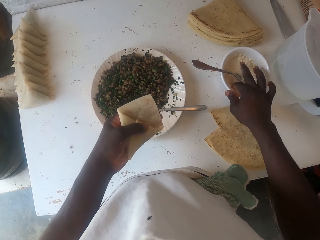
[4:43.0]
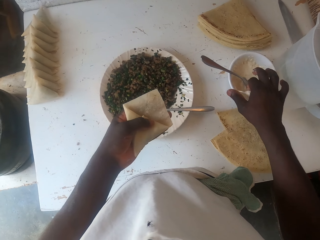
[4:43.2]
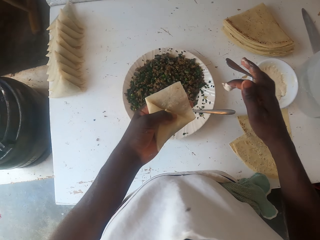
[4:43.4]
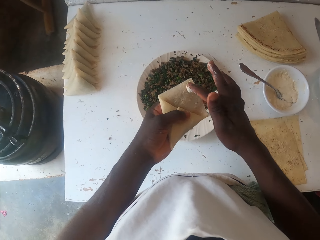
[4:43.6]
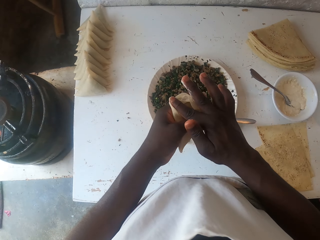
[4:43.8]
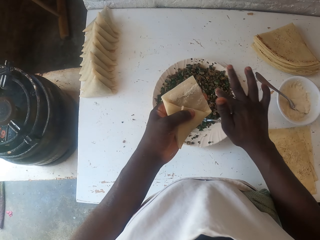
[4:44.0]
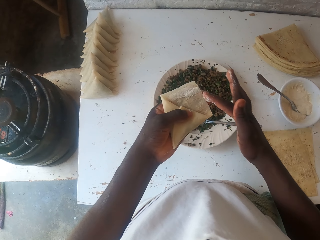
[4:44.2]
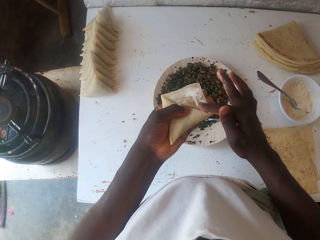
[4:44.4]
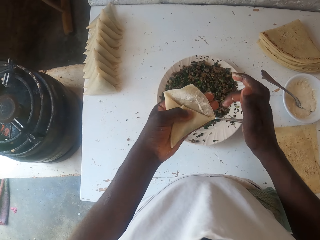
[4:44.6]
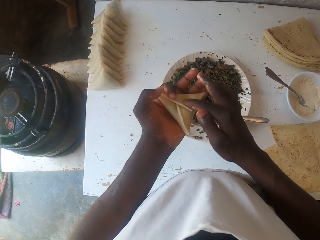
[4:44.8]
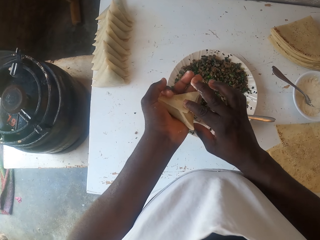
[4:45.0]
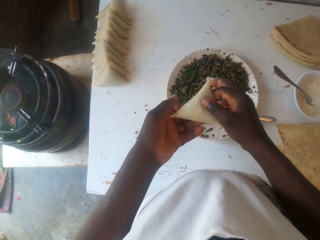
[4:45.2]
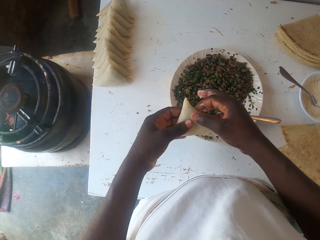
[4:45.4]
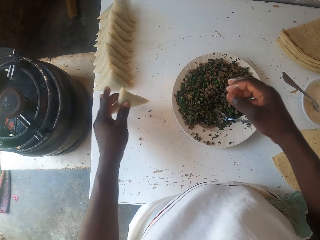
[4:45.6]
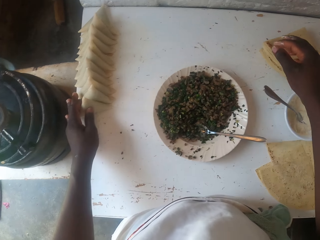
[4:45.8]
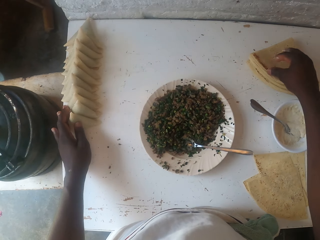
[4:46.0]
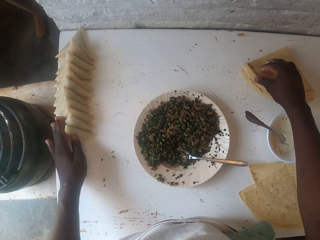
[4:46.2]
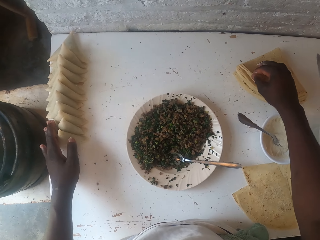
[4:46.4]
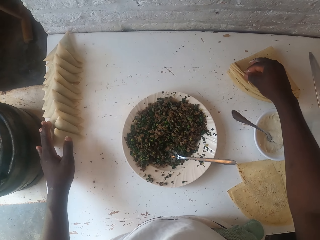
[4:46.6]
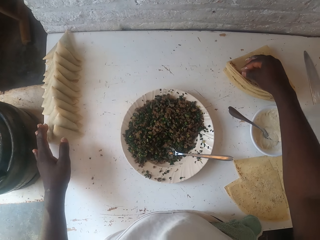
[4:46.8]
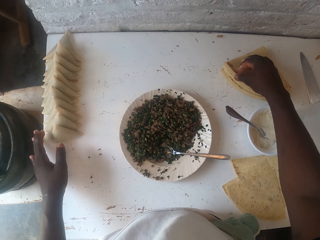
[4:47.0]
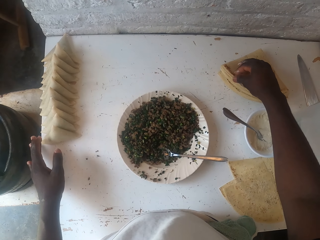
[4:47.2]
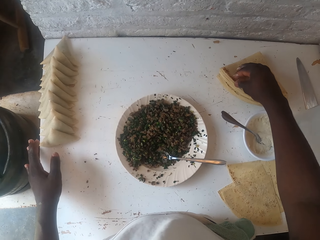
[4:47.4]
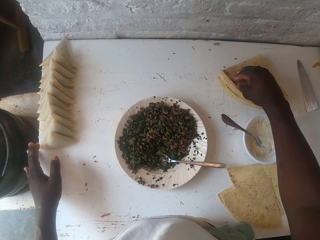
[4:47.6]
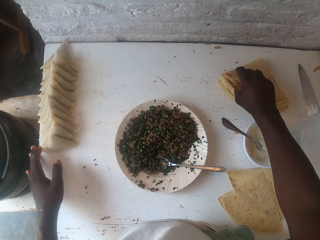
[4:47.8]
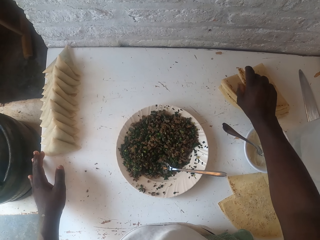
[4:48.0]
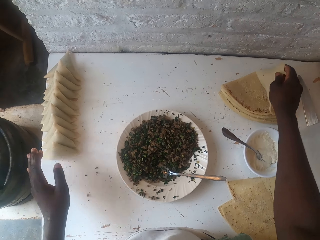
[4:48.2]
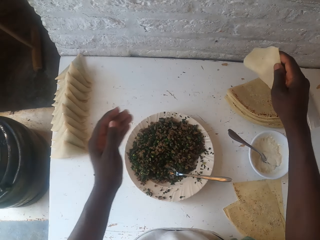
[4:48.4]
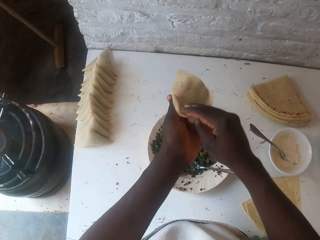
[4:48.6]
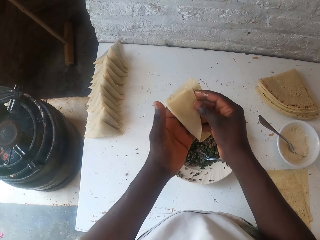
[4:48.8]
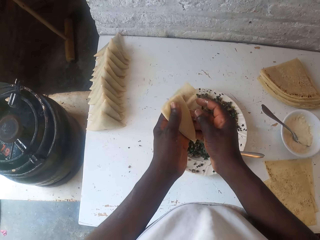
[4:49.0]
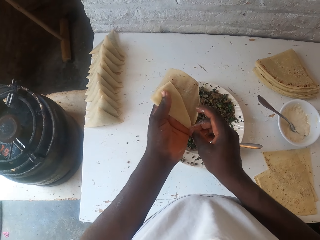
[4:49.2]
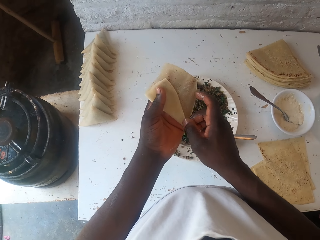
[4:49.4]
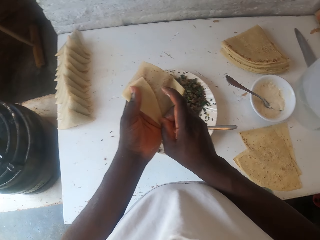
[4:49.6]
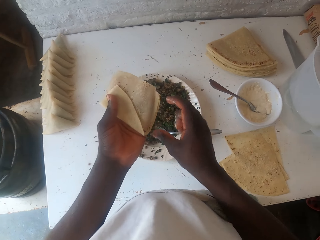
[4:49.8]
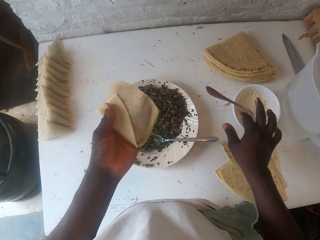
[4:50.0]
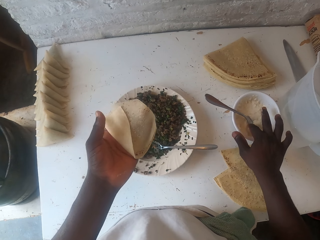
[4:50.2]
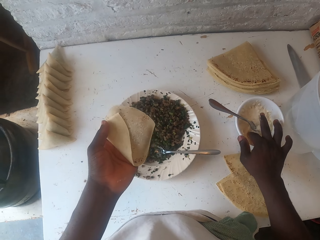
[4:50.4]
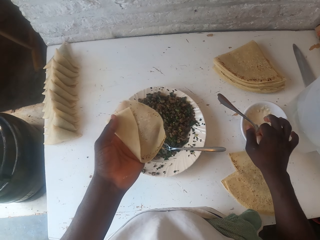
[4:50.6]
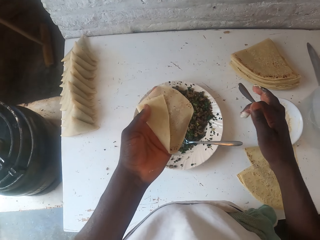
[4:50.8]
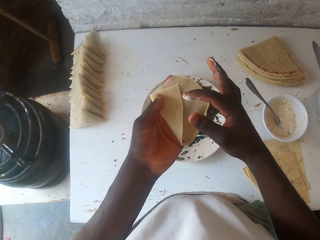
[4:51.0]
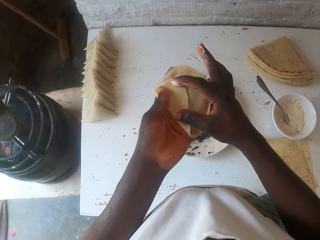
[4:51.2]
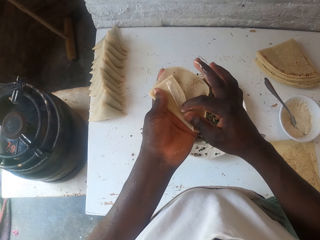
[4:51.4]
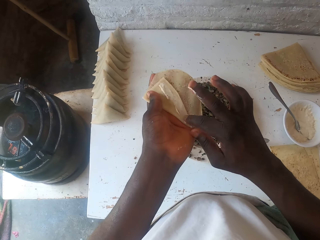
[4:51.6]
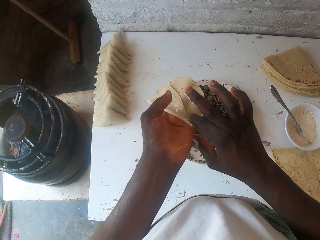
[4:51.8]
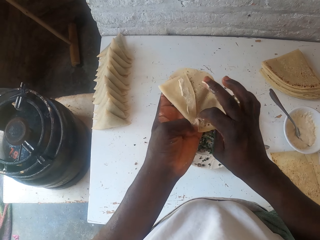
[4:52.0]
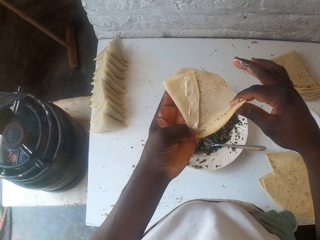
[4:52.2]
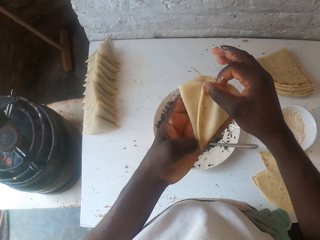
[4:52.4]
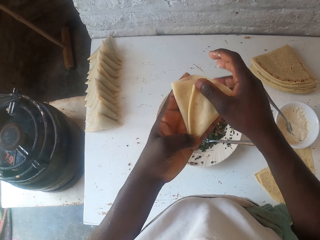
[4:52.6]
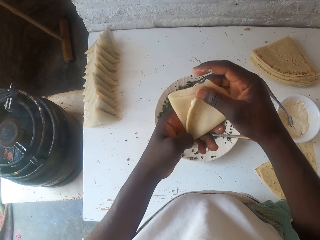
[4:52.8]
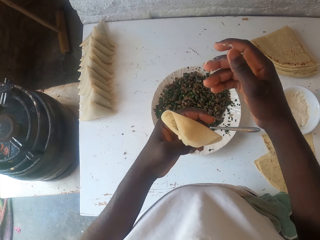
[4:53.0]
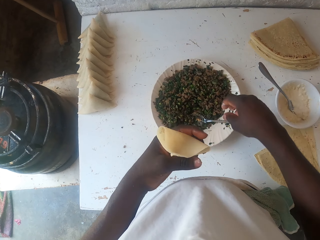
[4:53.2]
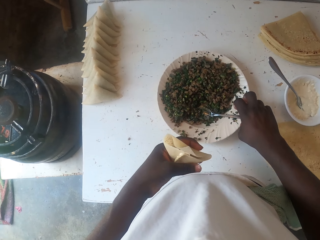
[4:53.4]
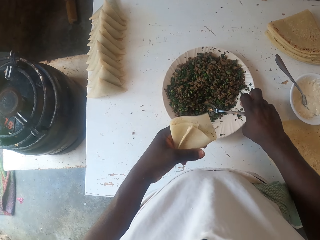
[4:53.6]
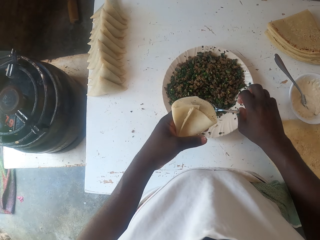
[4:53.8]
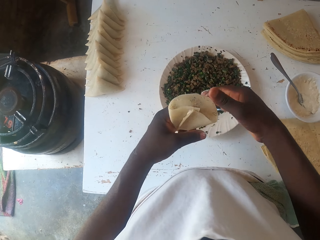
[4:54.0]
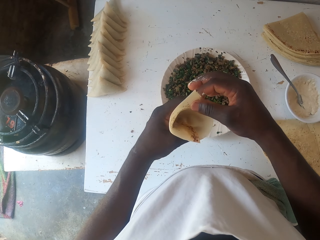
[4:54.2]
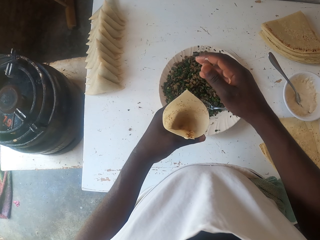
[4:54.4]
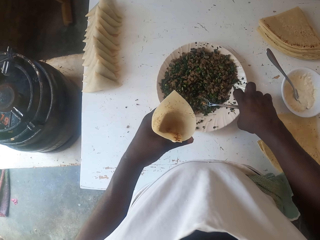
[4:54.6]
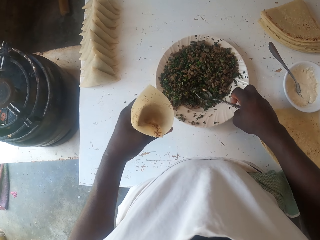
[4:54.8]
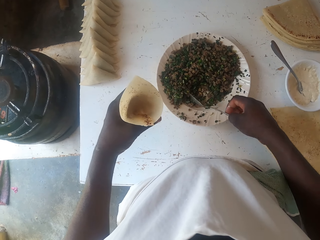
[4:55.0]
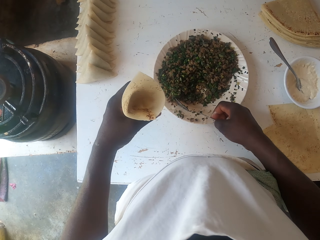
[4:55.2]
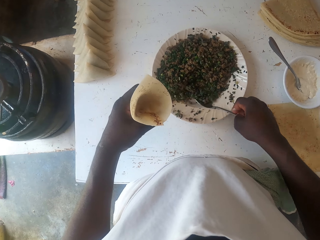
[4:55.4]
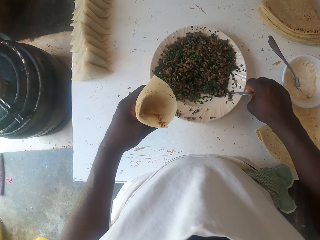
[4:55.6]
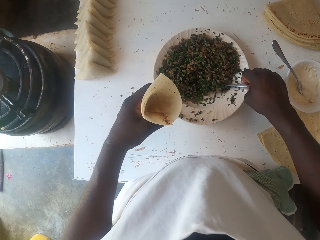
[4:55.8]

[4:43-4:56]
The camera wearer picks dough paste. They smear the dough paste on the dough sheet. They place the samosa pocket or samosa on the table. They pick a dough. They fold the dough. They moisten the dough. They fold the dough. They pick a spoon. They stuff the samosa.

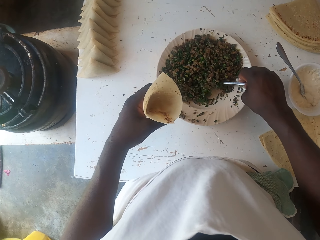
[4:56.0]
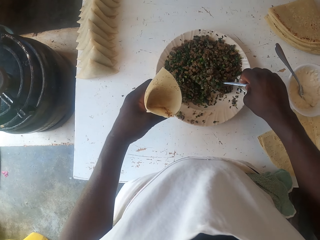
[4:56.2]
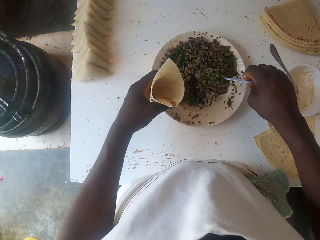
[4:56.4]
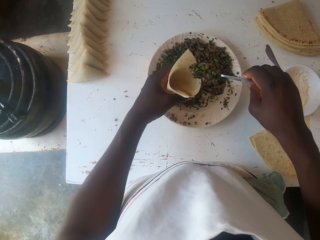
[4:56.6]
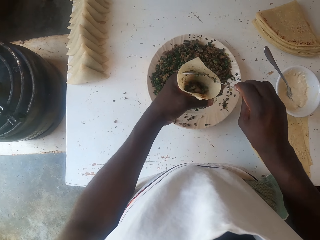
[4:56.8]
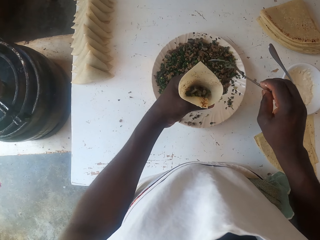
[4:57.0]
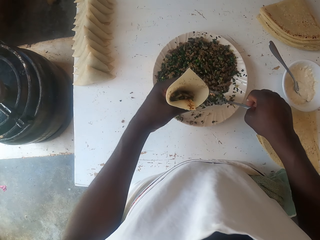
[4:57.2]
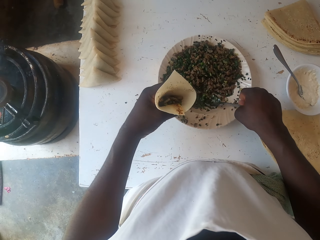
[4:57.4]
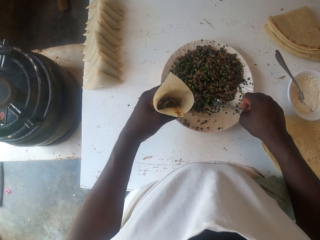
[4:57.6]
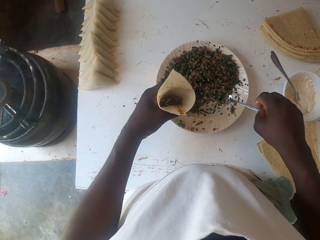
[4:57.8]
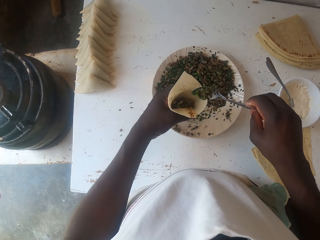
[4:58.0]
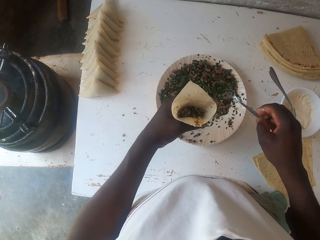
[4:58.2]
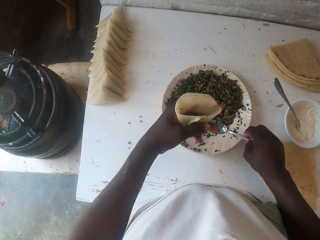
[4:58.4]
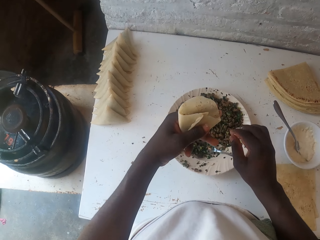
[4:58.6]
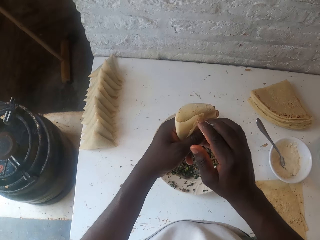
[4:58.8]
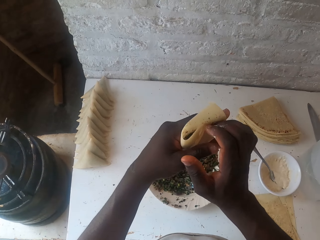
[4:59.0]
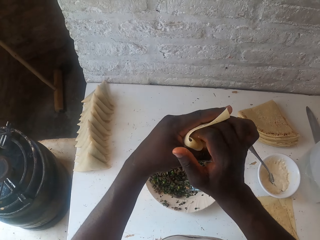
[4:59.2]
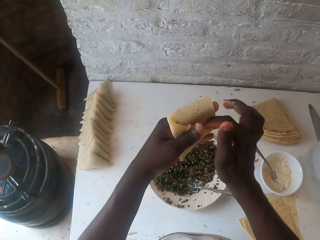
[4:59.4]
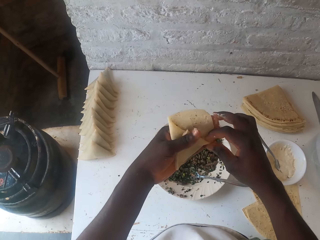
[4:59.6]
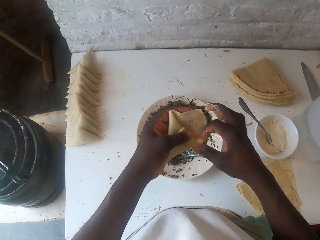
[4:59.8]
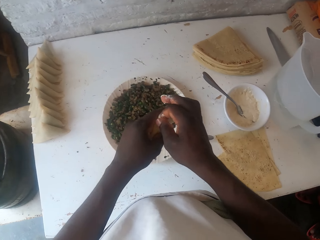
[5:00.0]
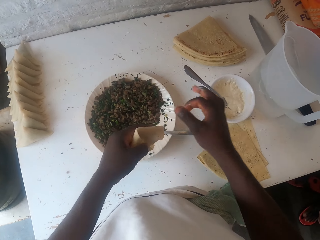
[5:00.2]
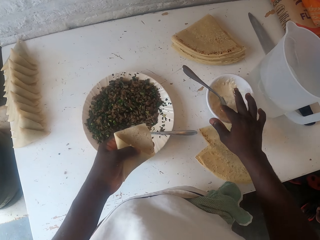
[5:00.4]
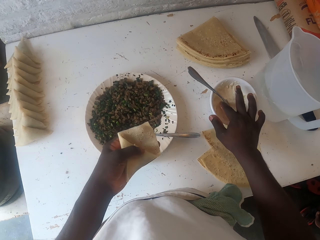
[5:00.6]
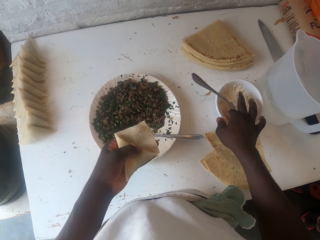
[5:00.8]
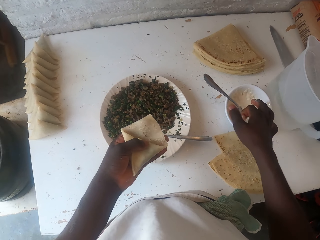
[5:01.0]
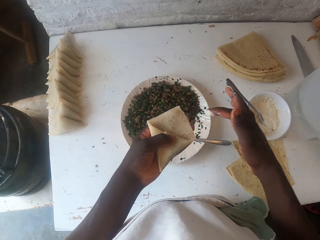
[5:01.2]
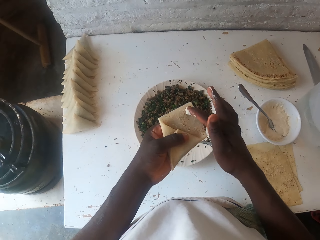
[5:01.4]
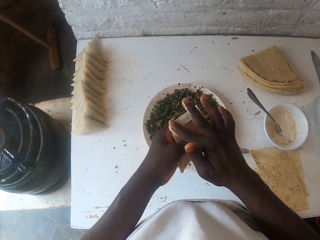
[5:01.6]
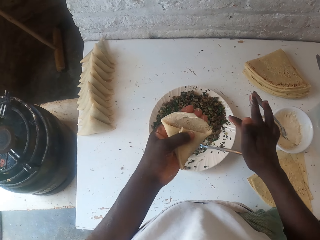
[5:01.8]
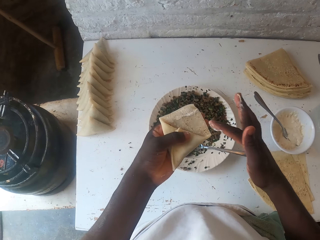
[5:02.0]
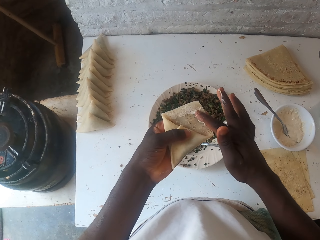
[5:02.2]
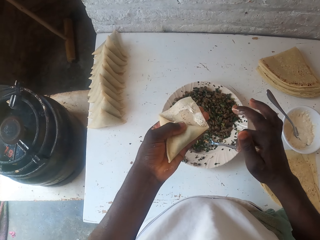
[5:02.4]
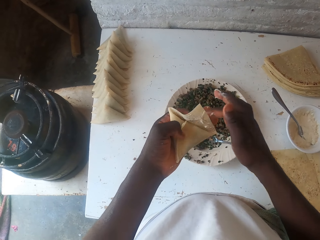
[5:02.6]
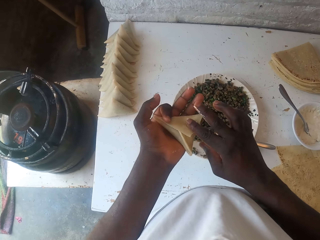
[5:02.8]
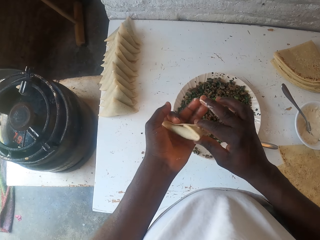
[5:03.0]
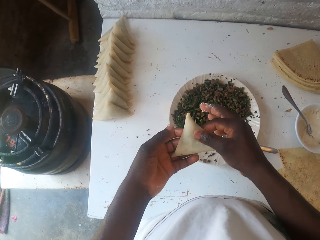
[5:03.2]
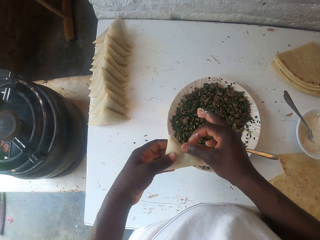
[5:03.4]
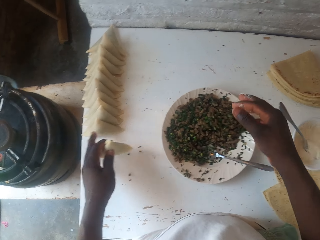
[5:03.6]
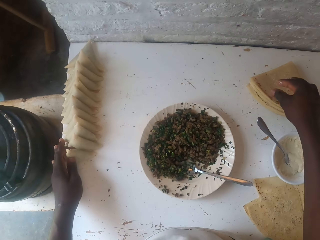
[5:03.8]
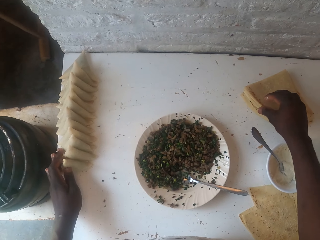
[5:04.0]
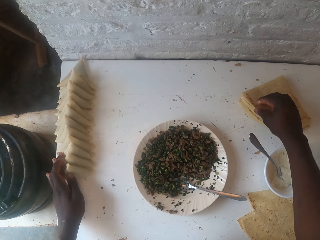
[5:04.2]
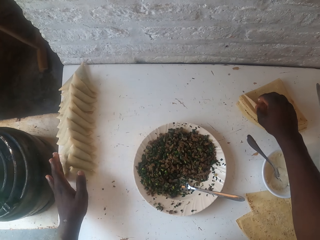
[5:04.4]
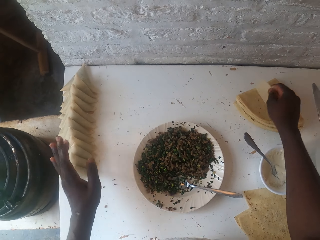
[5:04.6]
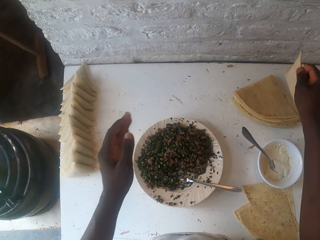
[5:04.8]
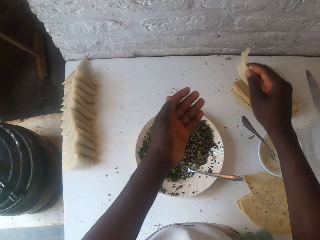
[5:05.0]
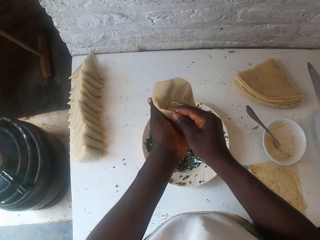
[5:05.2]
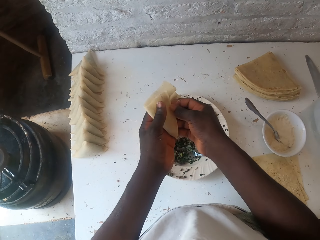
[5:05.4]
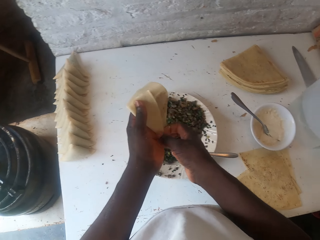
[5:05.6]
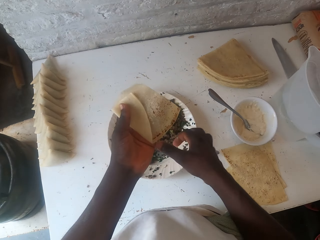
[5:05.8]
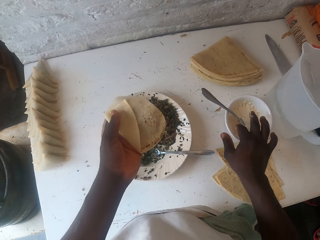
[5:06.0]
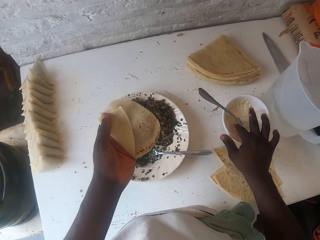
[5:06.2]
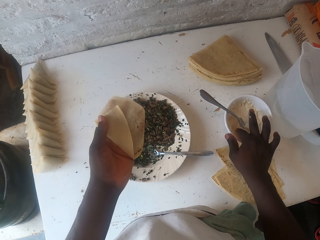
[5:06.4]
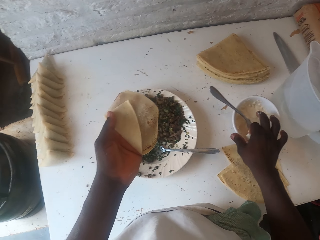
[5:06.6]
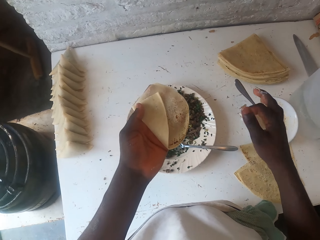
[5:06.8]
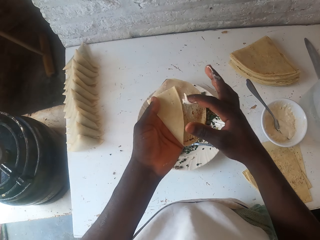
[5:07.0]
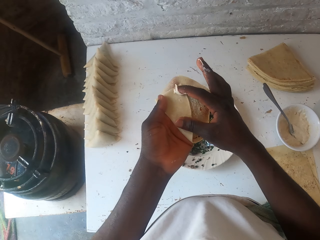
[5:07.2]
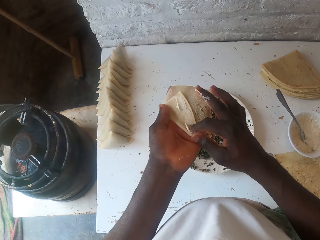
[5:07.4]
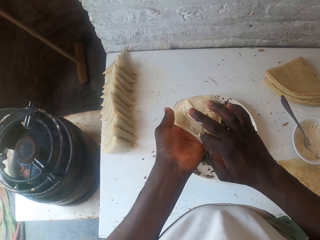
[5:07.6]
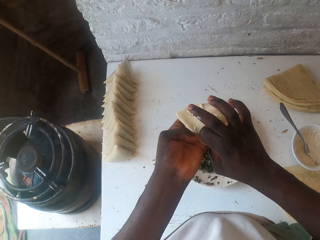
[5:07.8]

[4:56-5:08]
The camera wearer scoops boiled peas. They place the boiled peas in the dough. They place the spoon in the plate. They seal the dough. They moisten the dough. They place the samosa pocket on the table. They pick a dough. They fold the dough. They moisten the dough.
